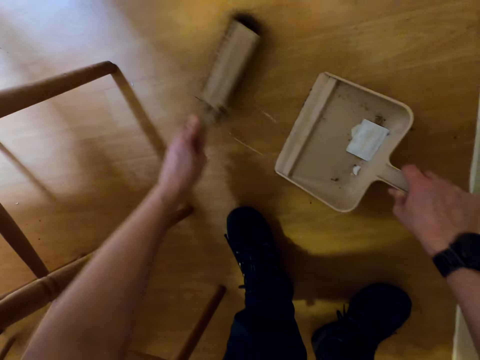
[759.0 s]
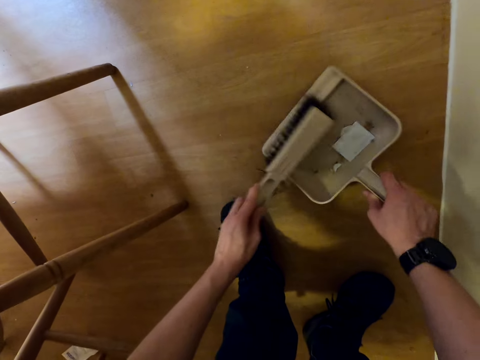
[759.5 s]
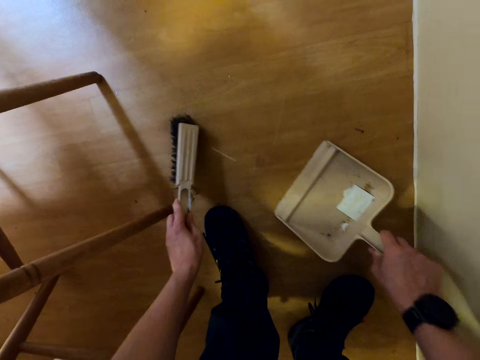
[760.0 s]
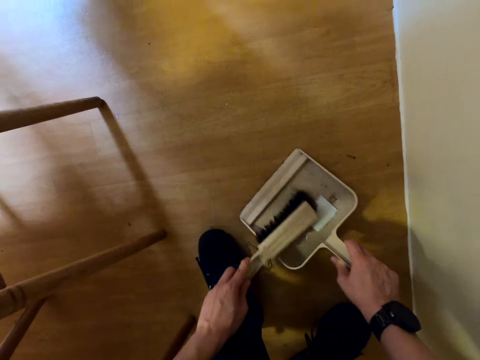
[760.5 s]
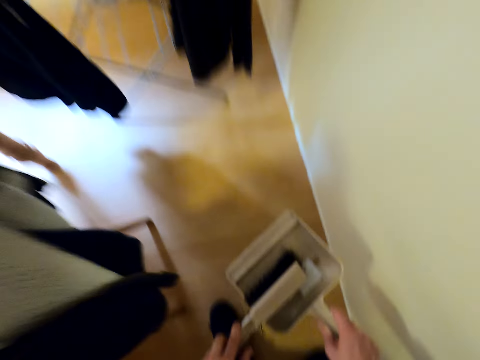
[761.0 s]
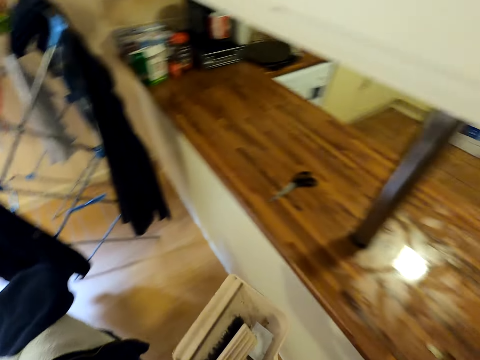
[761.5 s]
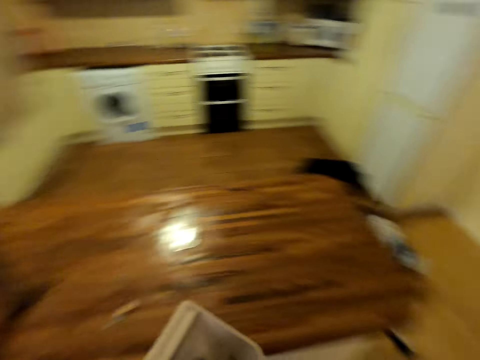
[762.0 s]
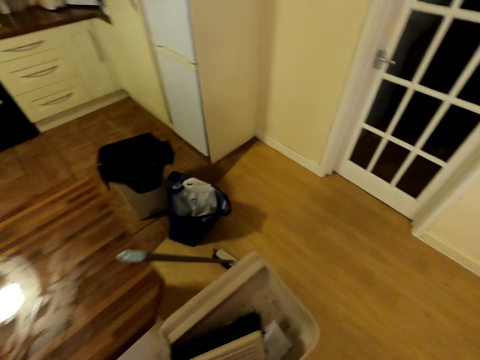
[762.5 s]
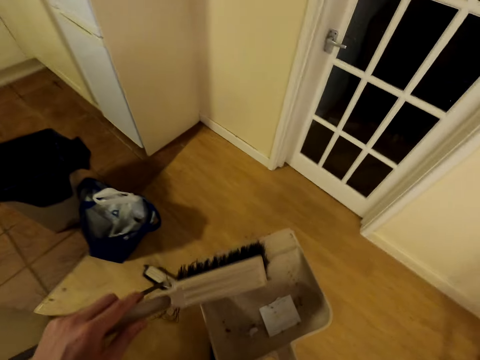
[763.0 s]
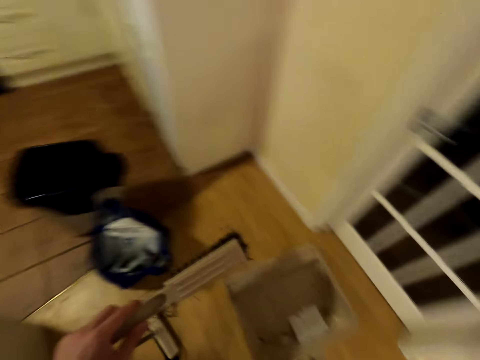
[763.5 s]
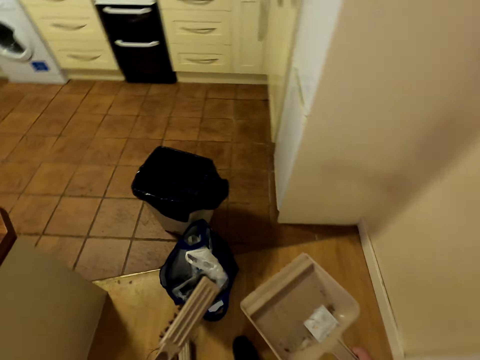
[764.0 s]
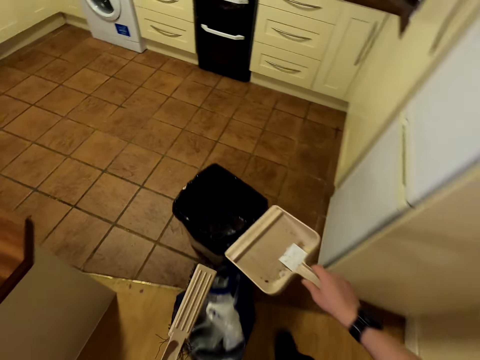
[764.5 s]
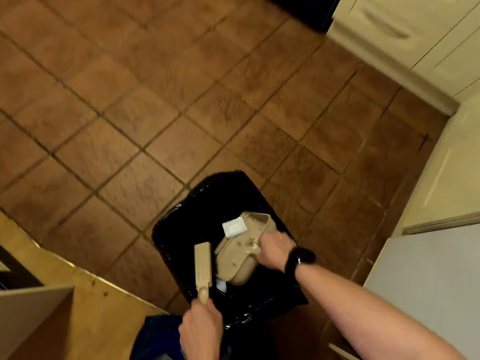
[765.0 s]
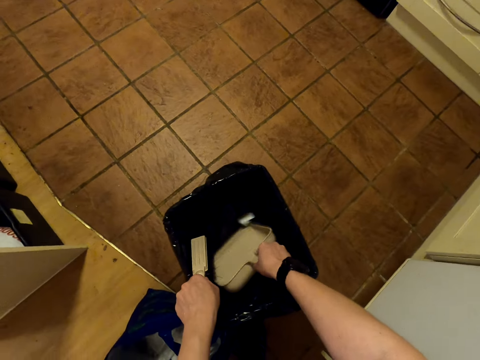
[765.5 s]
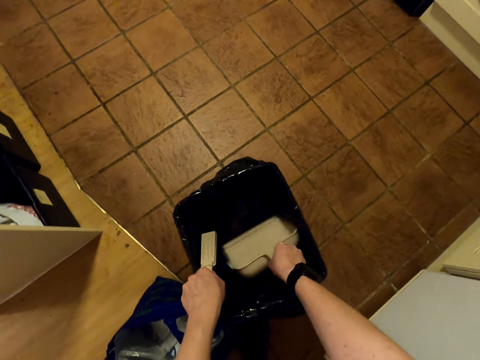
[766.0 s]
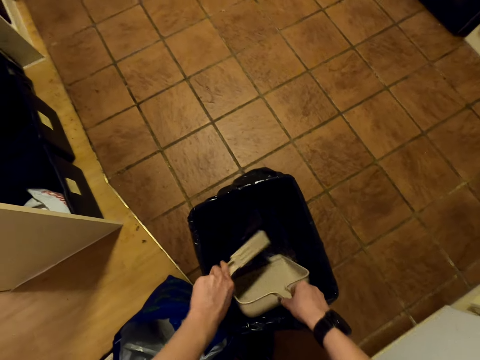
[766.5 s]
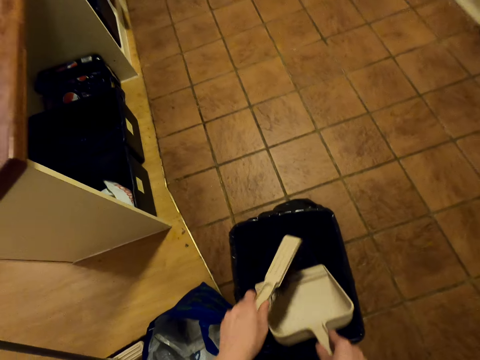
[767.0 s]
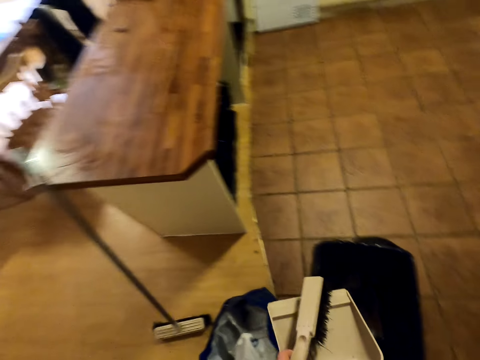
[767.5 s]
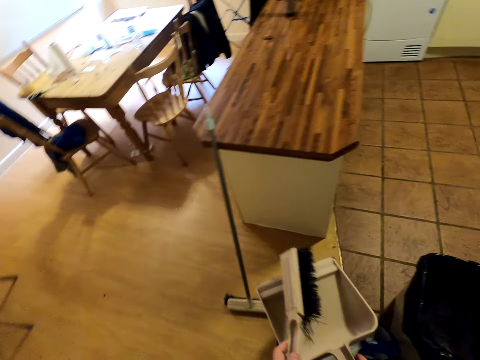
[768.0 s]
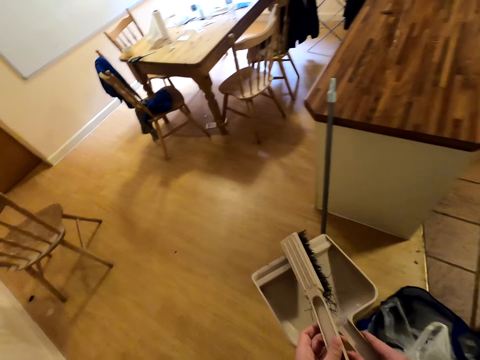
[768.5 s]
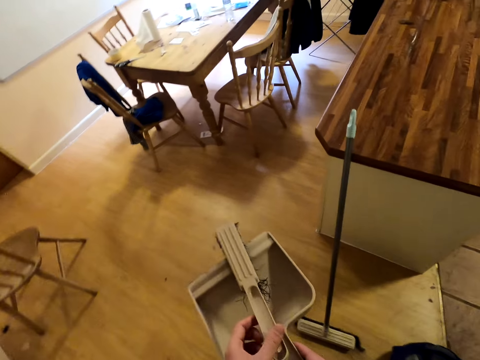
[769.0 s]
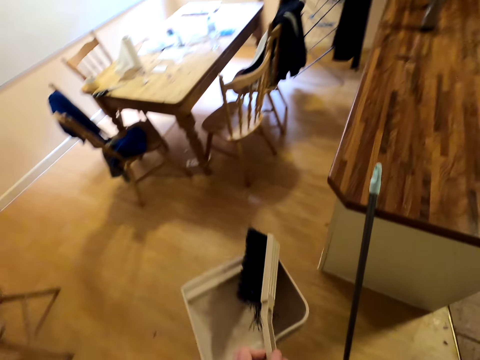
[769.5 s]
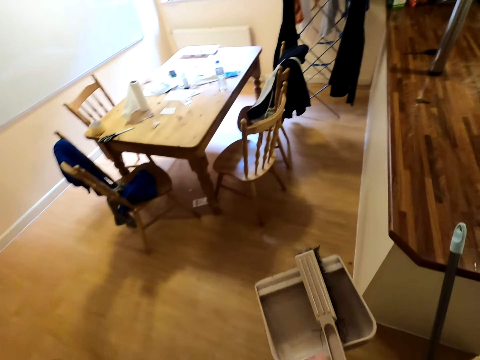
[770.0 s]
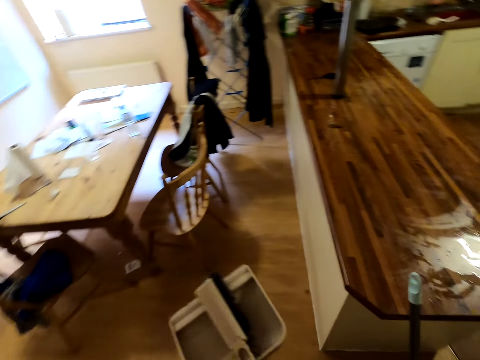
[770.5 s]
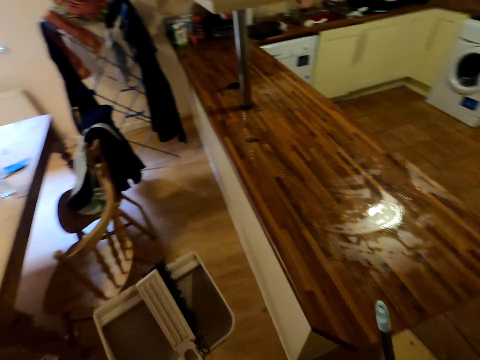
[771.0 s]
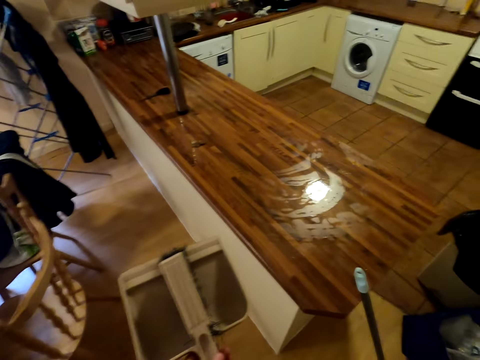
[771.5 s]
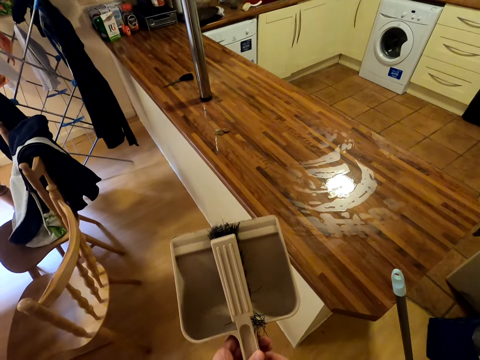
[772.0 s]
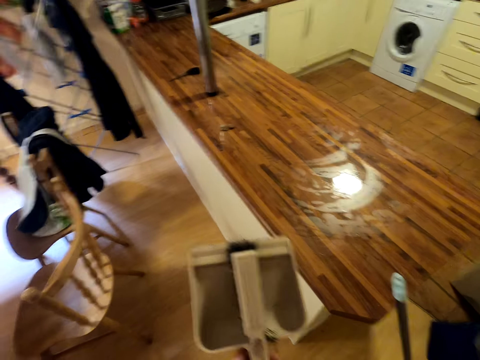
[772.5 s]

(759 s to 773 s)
The camera wearer moves around. They put the rubbish in the dustbin. They move around the room.

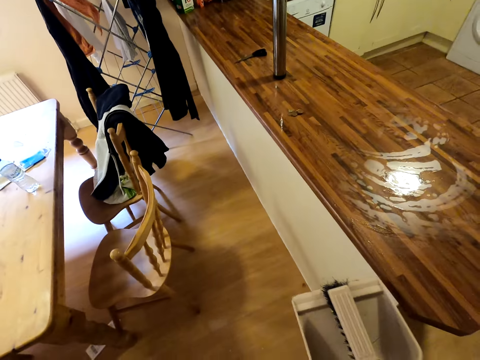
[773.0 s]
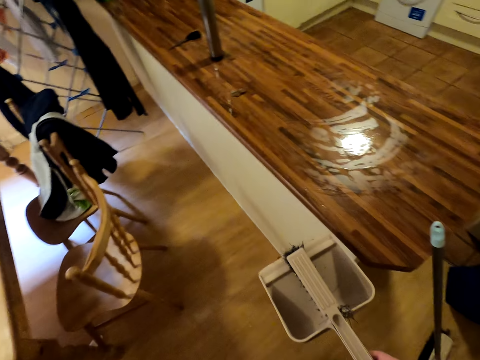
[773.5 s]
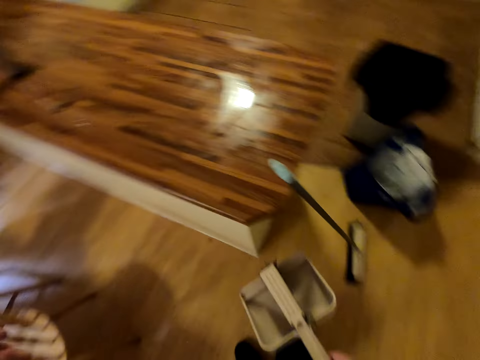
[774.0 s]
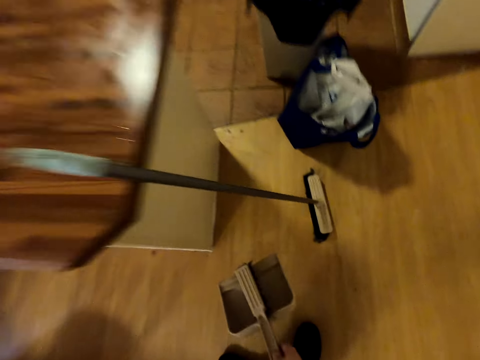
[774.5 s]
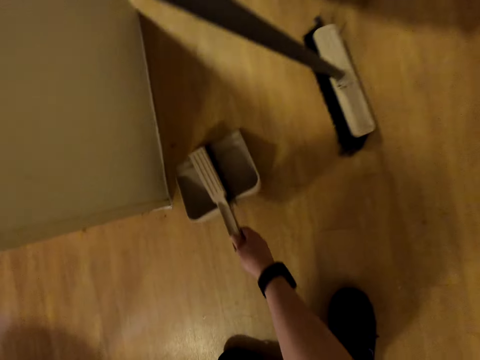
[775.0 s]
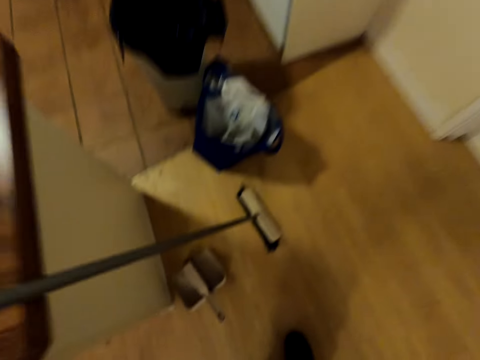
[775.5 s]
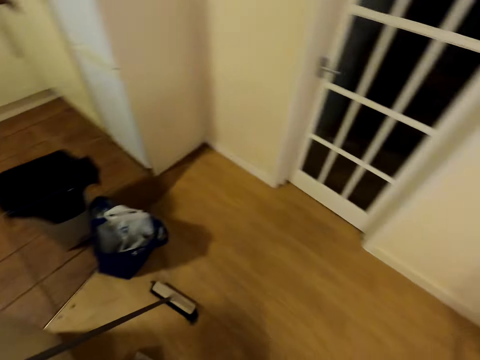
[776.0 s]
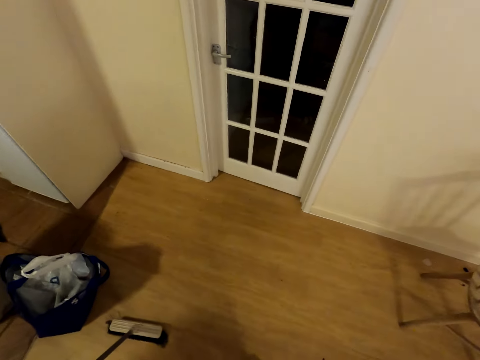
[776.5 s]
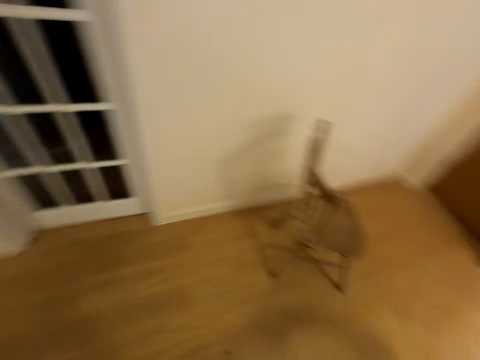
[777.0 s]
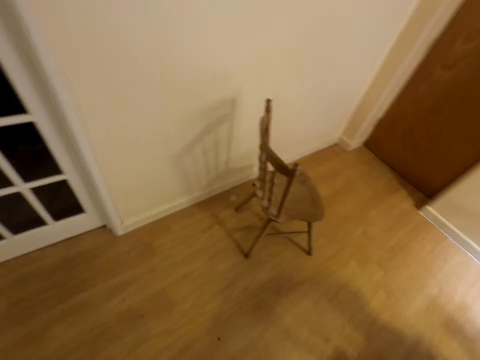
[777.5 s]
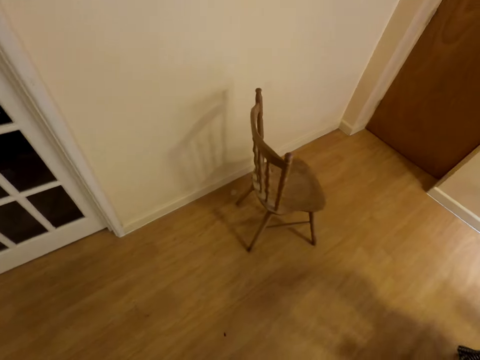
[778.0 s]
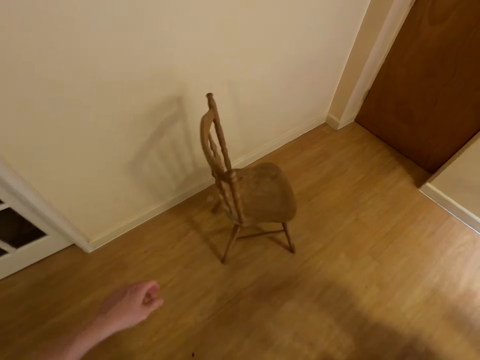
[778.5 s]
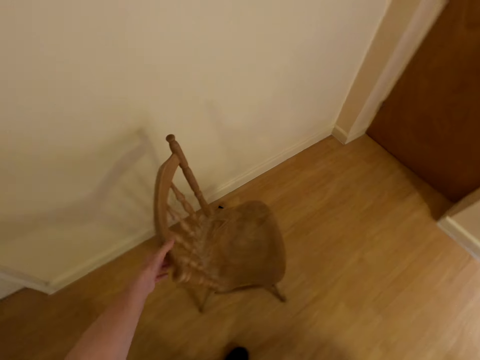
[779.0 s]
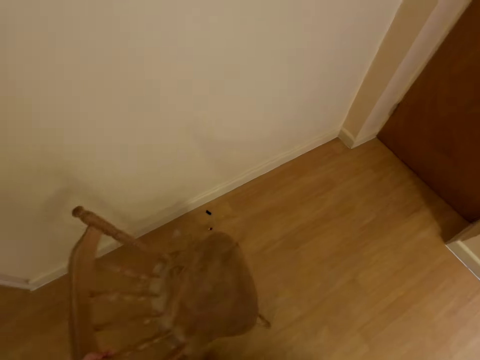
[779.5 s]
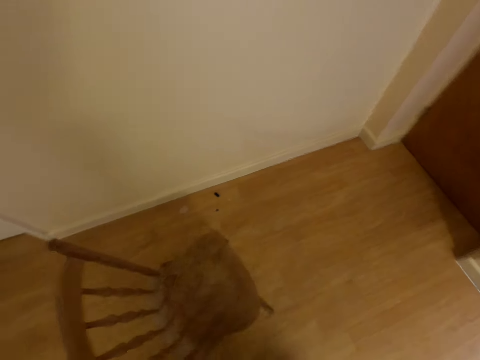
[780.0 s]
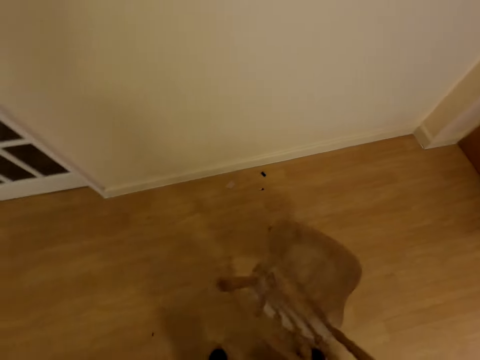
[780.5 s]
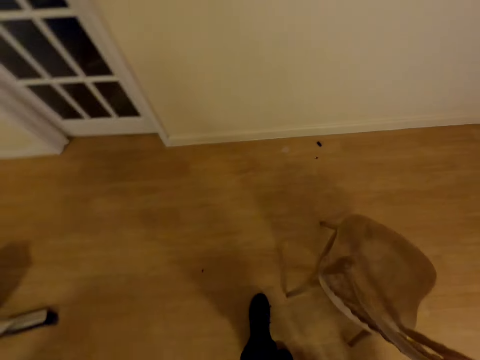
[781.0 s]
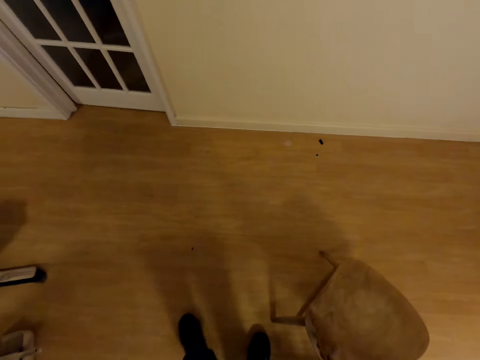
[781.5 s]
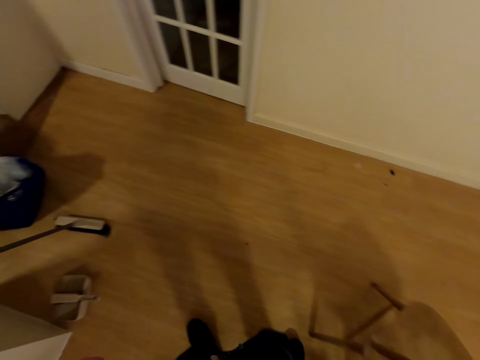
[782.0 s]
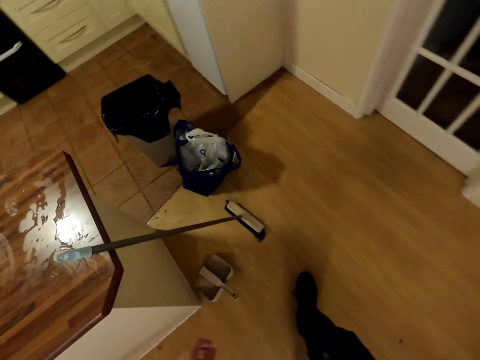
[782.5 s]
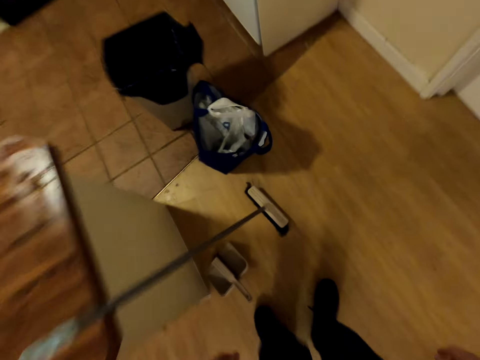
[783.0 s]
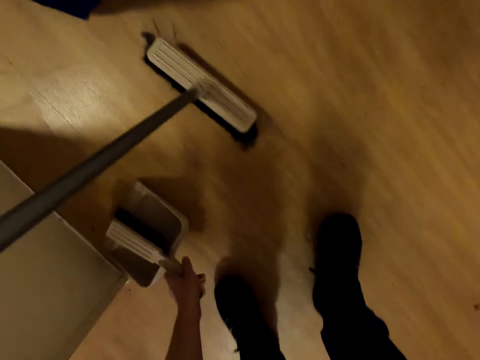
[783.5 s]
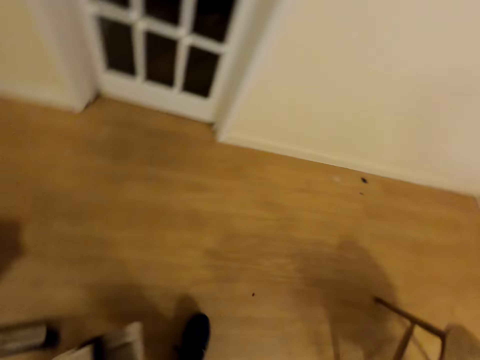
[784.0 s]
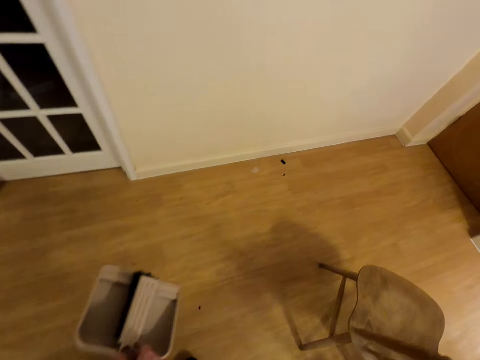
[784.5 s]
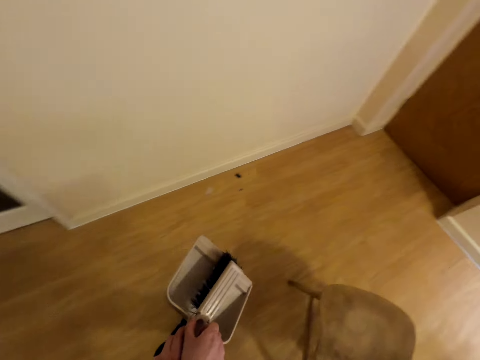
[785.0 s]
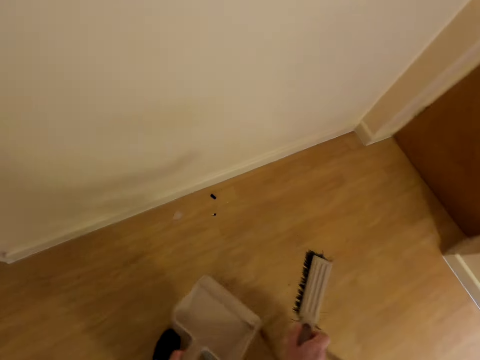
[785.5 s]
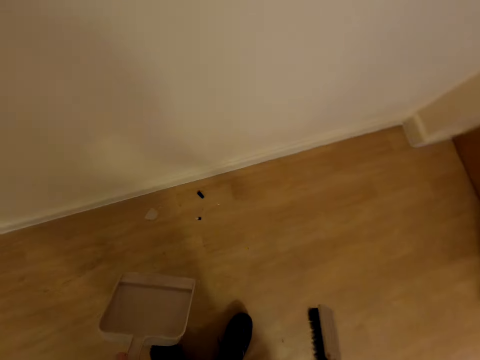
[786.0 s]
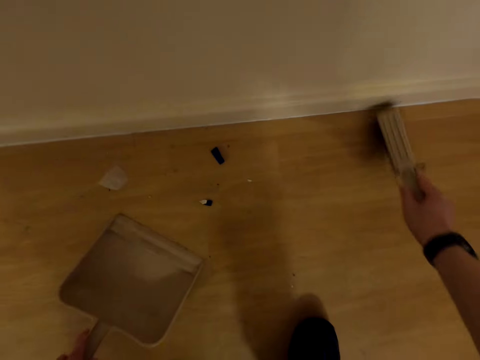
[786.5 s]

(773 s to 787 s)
The camera wearer does something. They place the dirt collector on the floor. They move around the room. They move the chair in the room with the left hand. They move around the room. They pick up the cleaning brush and the scoop from the floor.
